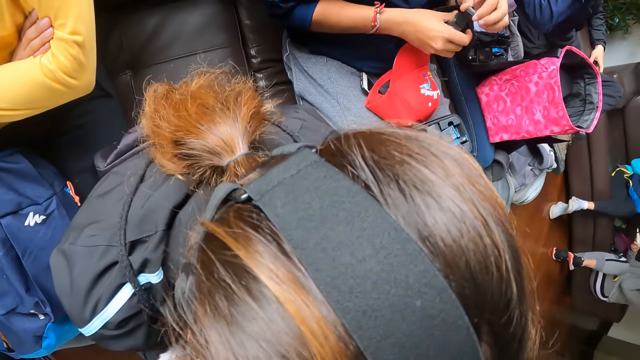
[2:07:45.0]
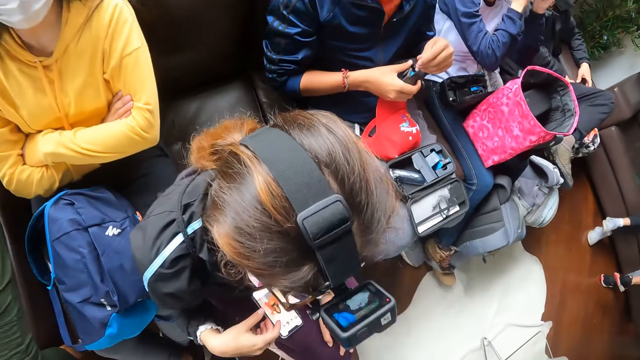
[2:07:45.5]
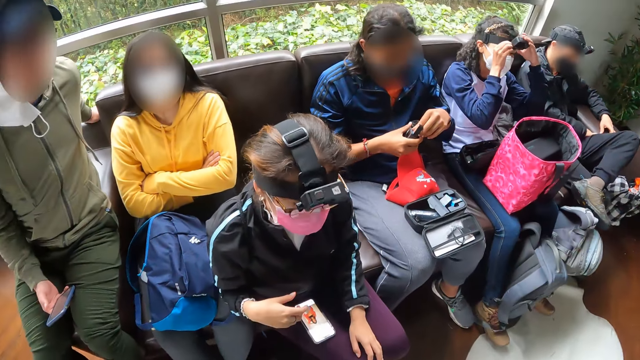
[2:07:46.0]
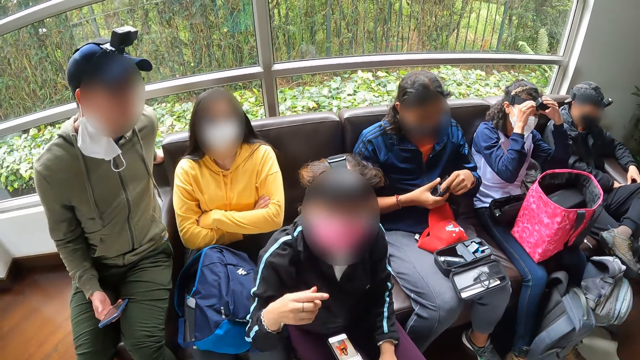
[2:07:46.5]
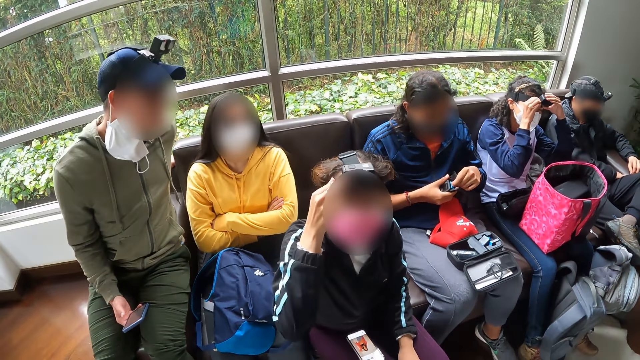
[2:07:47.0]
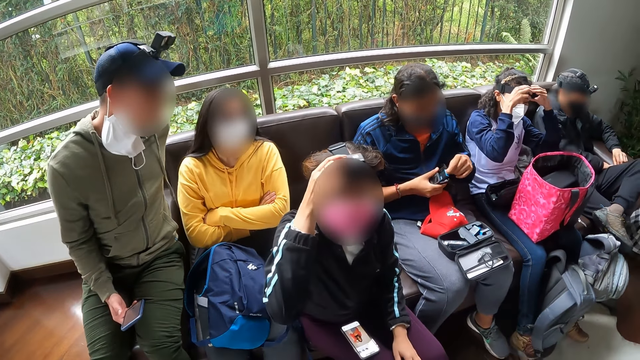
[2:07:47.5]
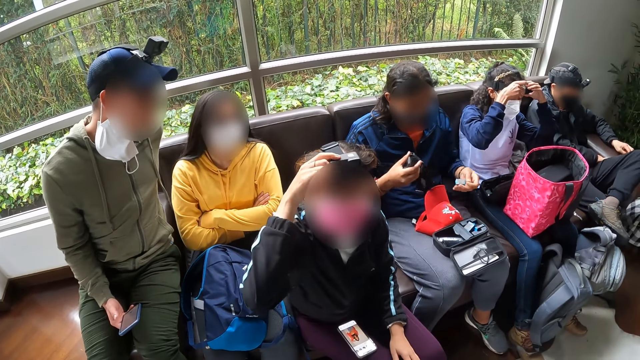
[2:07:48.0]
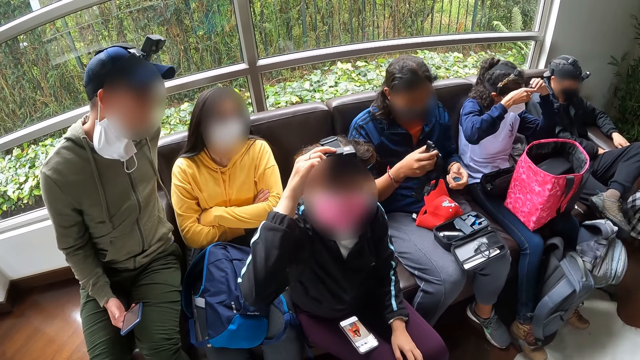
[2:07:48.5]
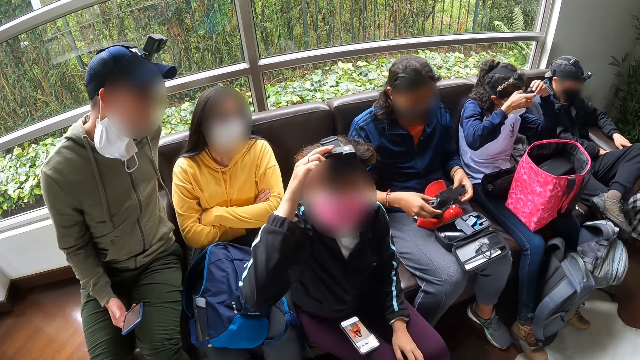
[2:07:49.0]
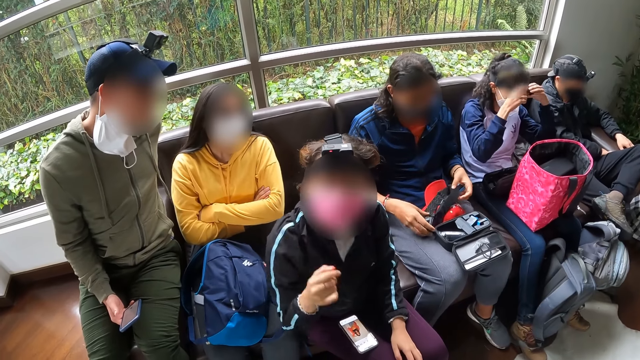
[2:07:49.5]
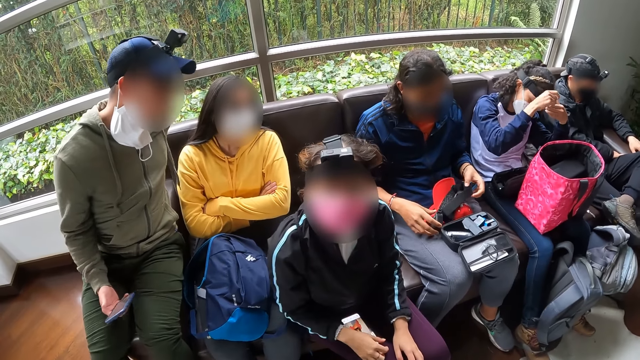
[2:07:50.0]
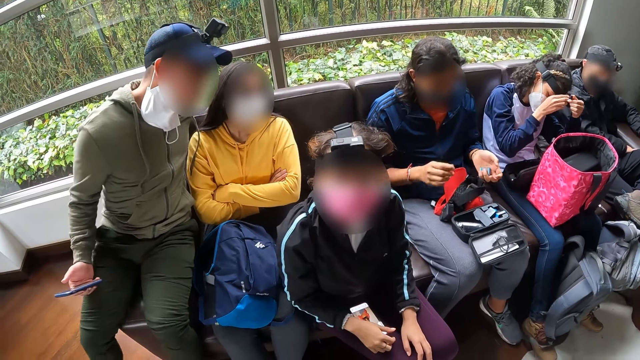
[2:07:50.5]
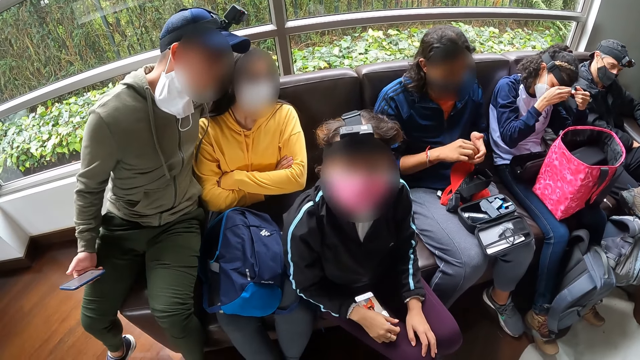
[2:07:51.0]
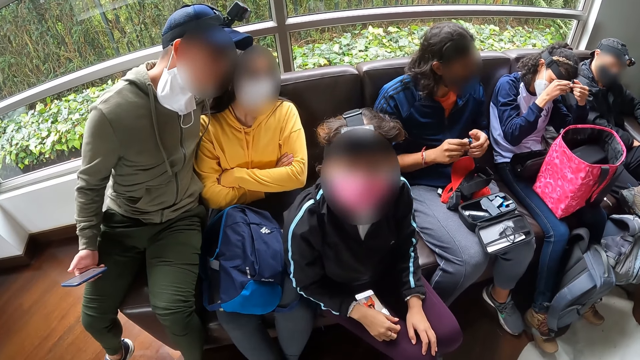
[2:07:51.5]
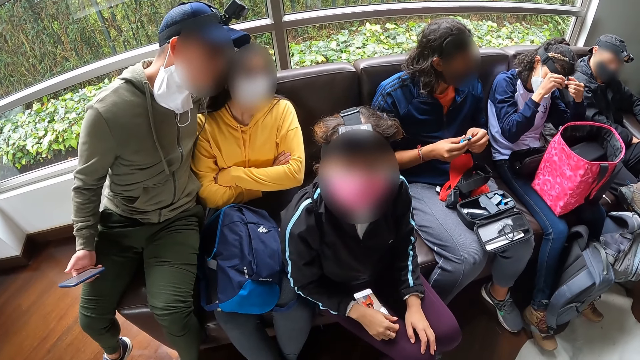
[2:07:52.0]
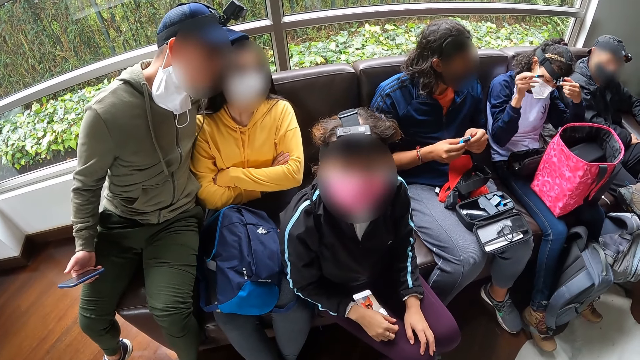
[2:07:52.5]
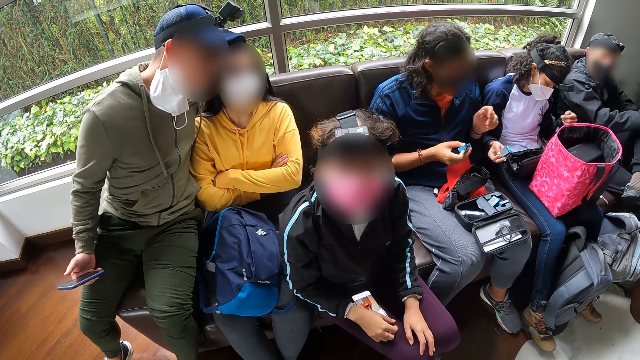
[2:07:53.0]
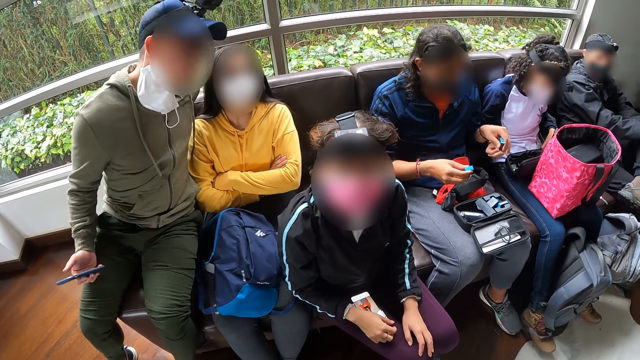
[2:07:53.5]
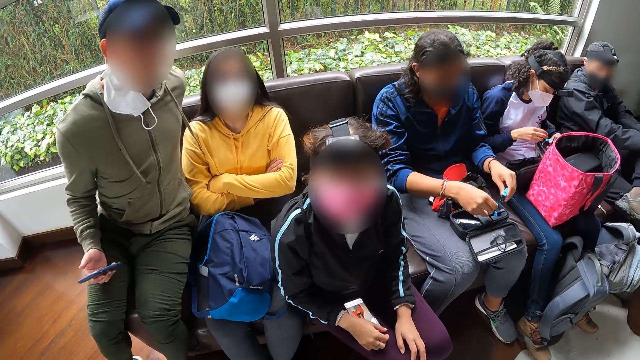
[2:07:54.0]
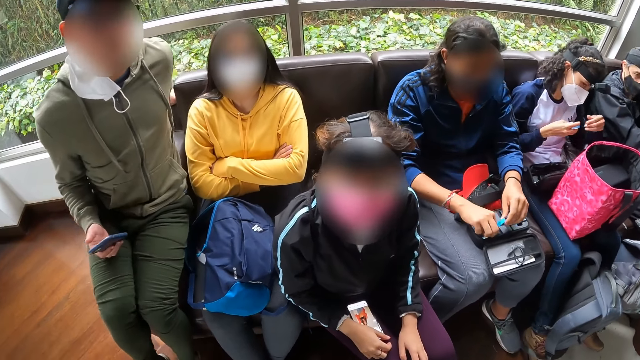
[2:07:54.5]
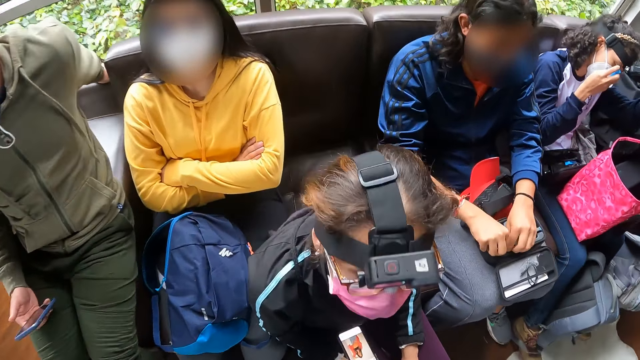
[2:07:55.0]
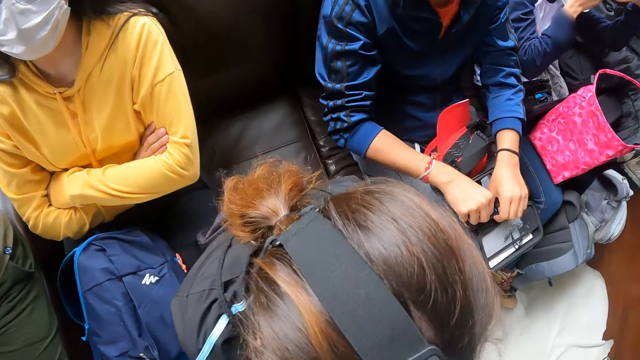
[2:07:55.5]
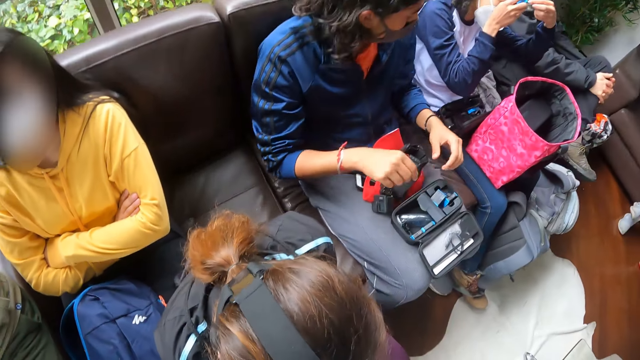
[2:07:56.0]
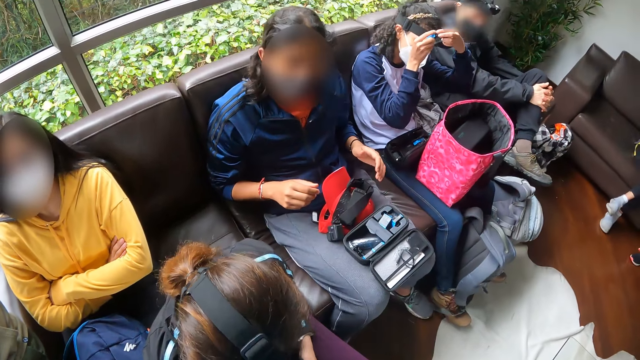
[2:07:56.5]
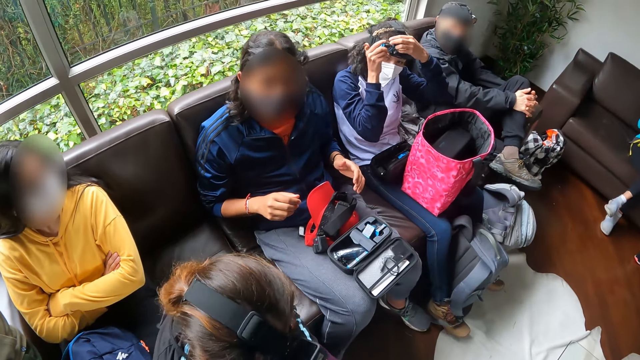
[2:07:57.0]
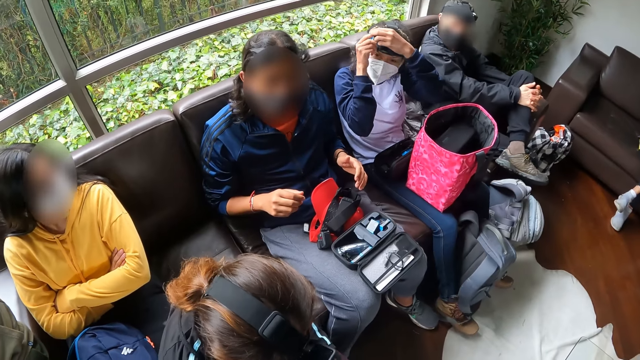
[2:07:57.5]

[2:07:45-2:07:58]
The second man removes a battery with his left hand from the camera in his right hand. The second woman adjusts the camera on her head with her right hand. The camera wearer looks at the second woman. The second man places the camera on the cap on his legs with both hands. The first woman removes a battery from the camera on her head with her right hand. The second man holds the battery with both hands. The first woman passes the battery in her right hand to the second man. The second man takes the battery with his left hand from the first woman's right hand. The first woman takes a battery from the pouch on her legs with her left hand. The second man places the battery in his right hand into the pouch on his legs. The first woman passes the battery in her left hand to her right hand. The second man places the battery in his left hand into the pouch on his legs and arranges the batteries in the pouch with his right hand. The first woman touches the camera on her head with her left hand and puts the battery in her right hand into the camera on her head. The camera wearer looks at the second woman's camera.

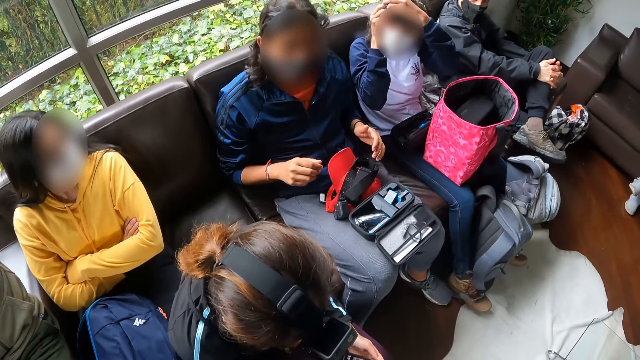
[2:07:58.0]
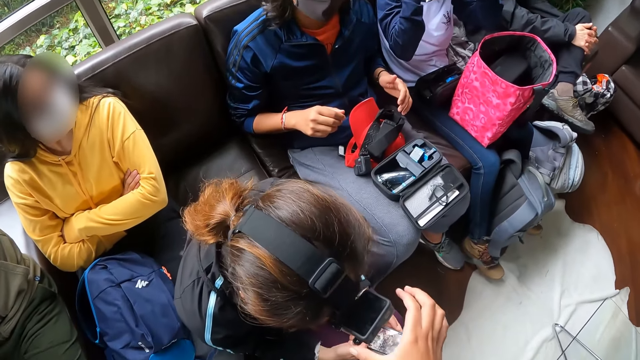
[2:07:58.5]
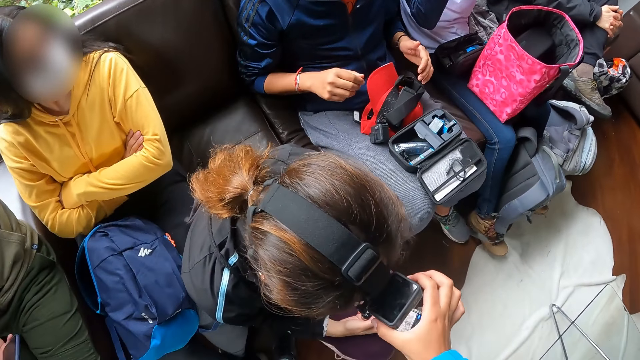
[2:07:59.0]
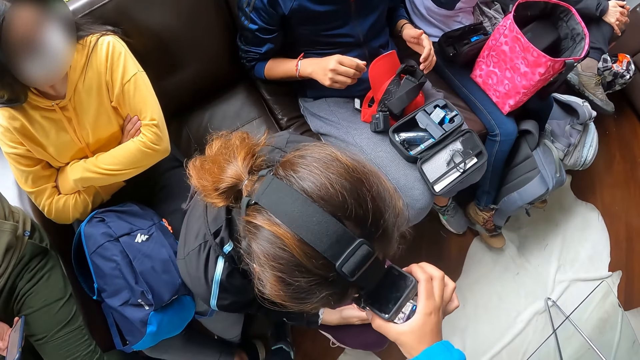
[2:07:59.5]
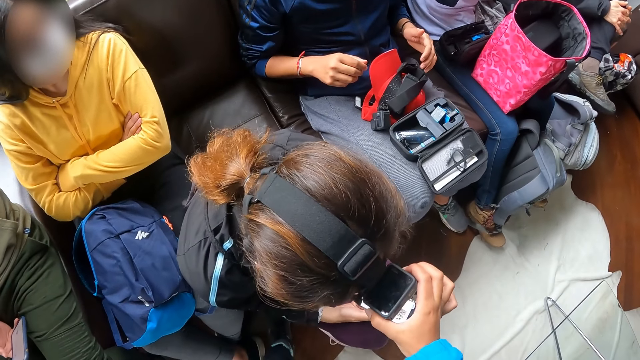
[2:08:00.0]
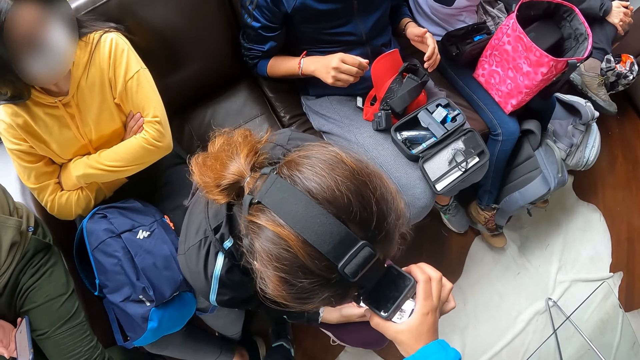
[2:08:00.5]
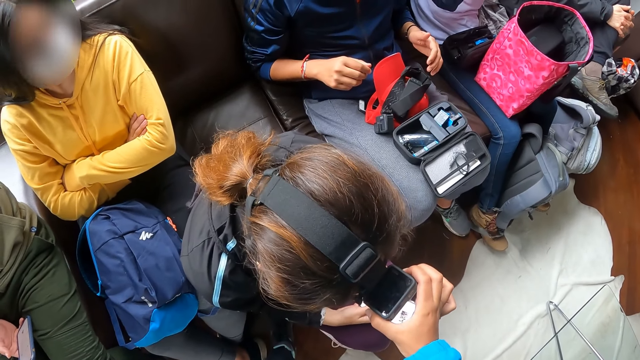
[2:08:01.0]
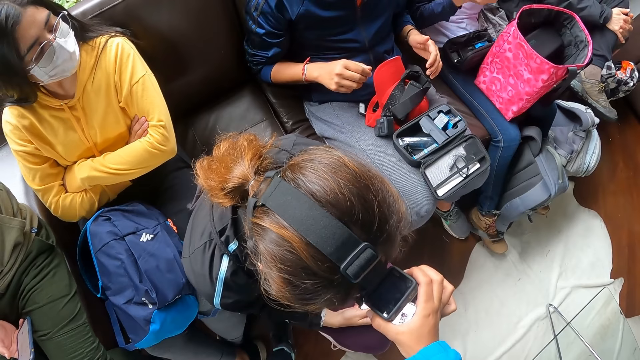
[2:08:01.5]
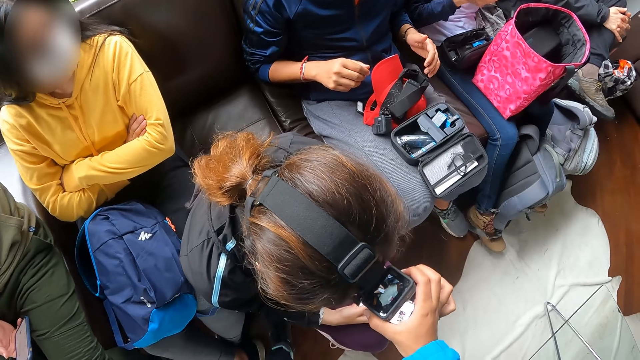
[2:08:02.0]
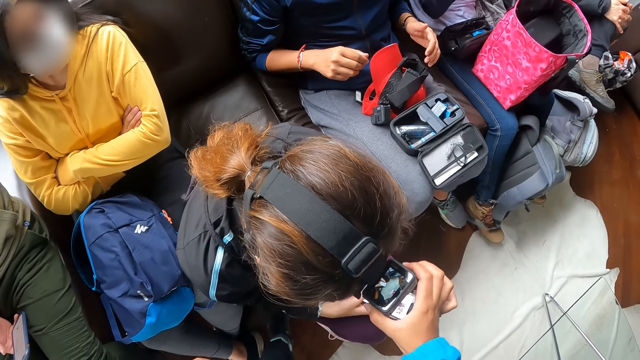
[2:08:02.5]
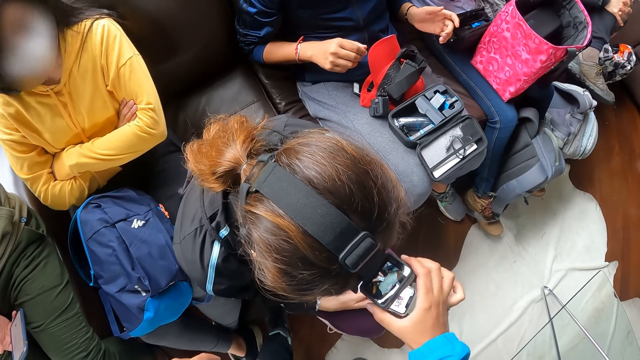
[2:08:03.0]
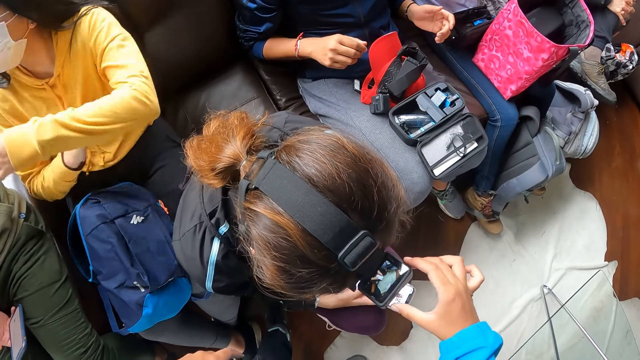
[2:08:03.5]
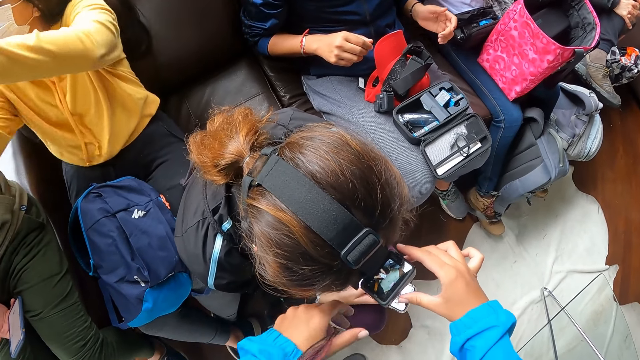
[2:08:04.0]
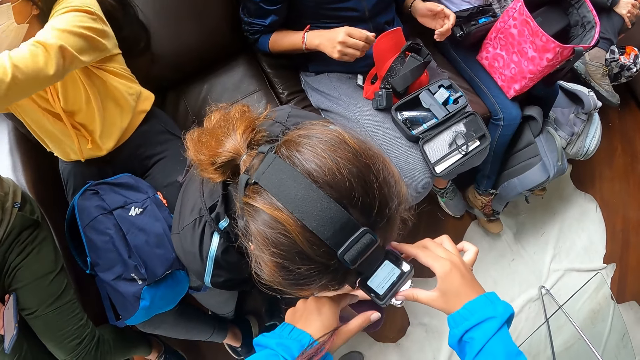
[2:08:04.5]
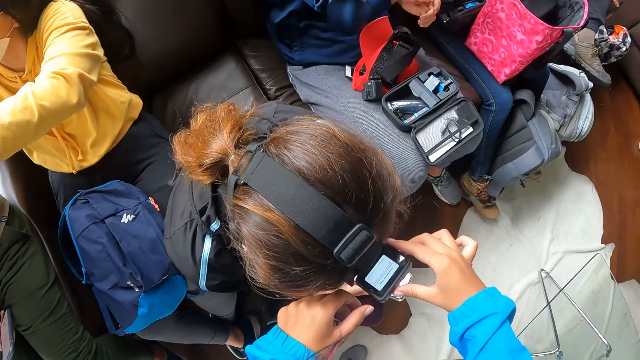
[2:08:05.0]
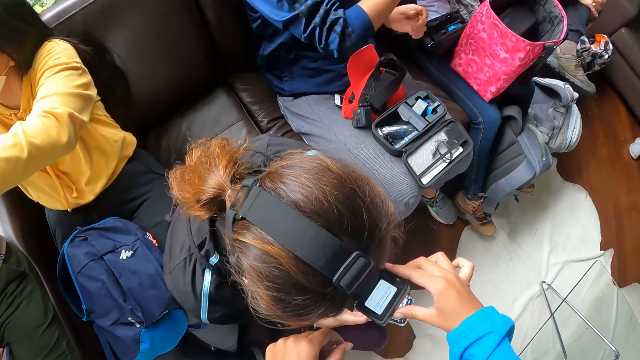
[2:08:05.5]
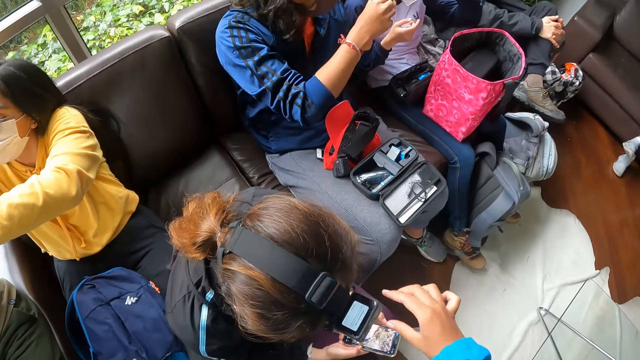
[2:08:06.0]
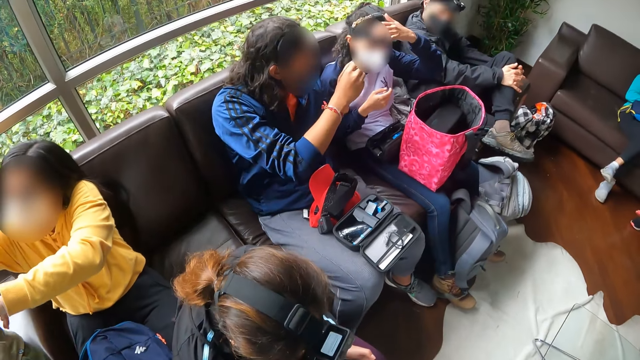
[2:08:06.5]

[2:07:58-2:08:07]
The second woman interacts with the phone in her hands. The camera wearer touches the camera on the second woman's head with her right hand. She adjusts the second woman's camera.
